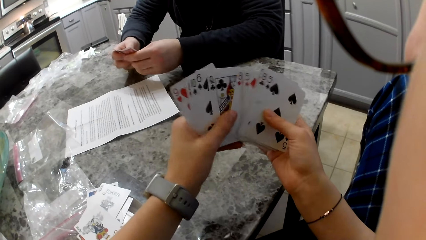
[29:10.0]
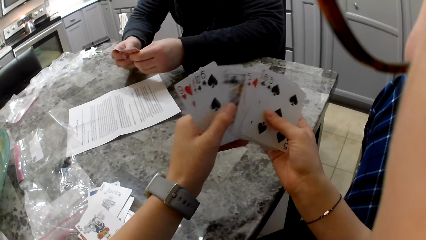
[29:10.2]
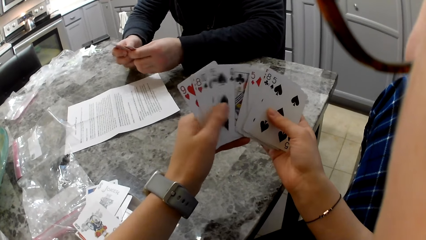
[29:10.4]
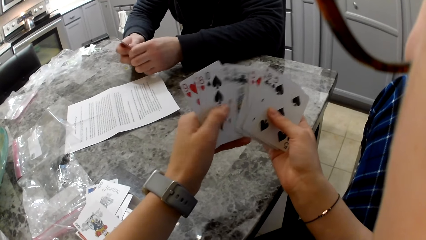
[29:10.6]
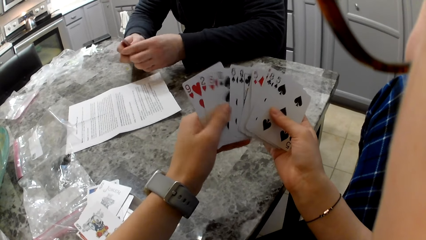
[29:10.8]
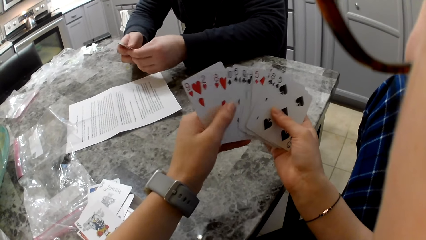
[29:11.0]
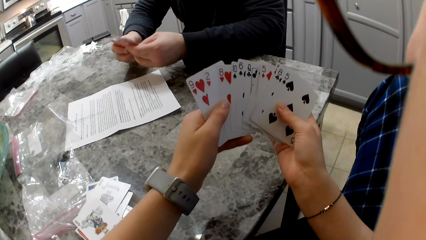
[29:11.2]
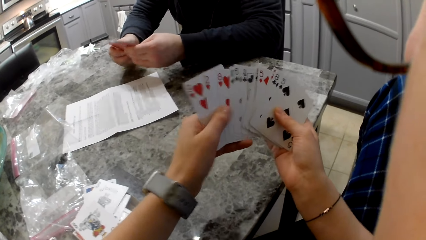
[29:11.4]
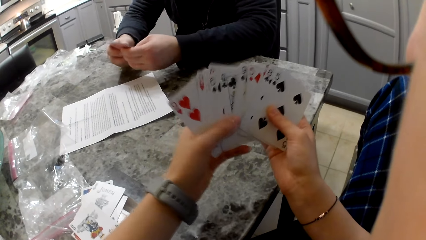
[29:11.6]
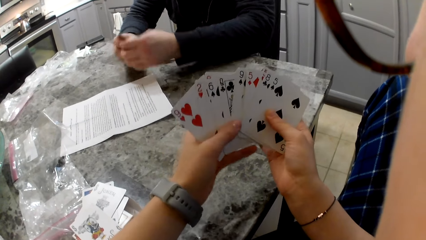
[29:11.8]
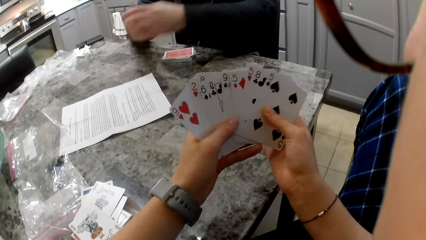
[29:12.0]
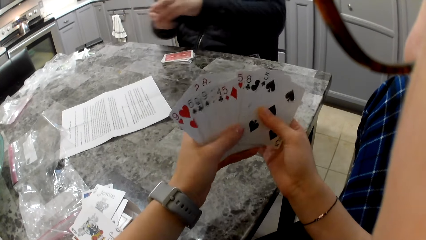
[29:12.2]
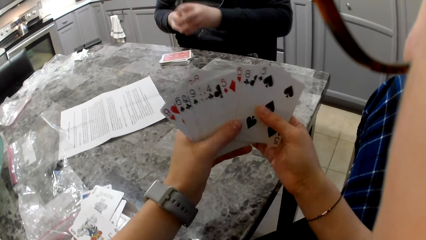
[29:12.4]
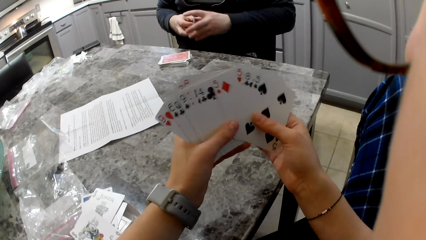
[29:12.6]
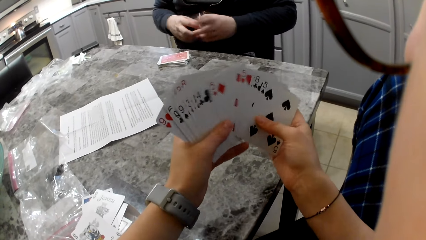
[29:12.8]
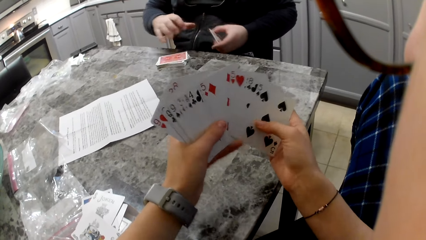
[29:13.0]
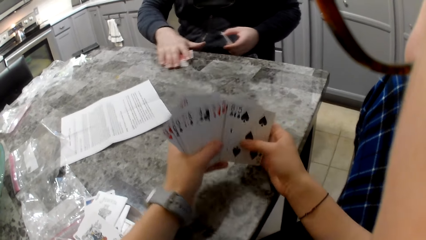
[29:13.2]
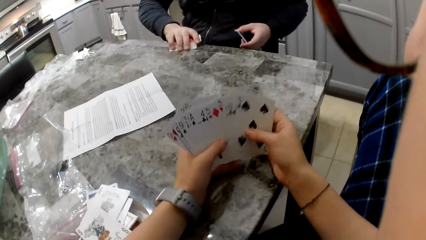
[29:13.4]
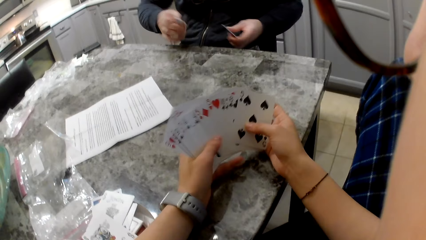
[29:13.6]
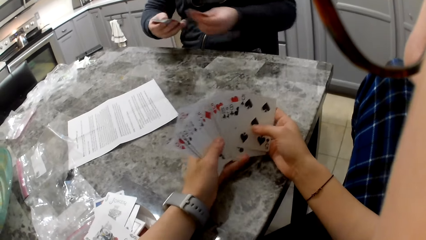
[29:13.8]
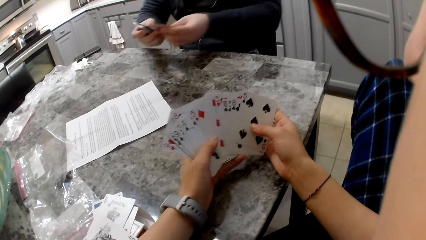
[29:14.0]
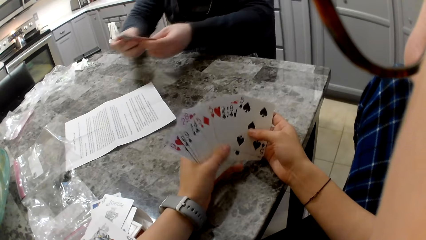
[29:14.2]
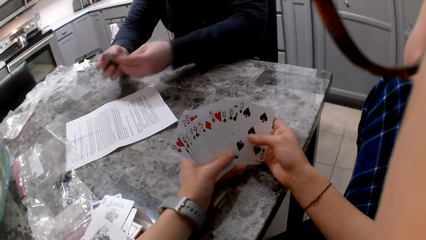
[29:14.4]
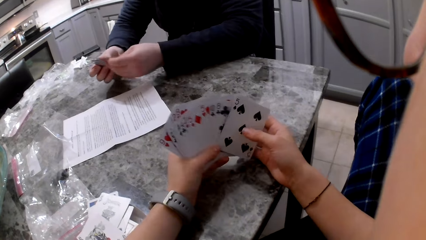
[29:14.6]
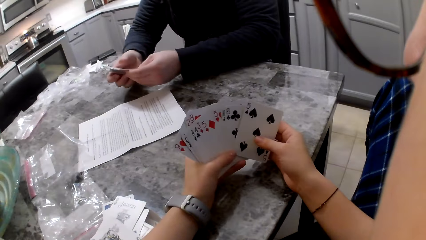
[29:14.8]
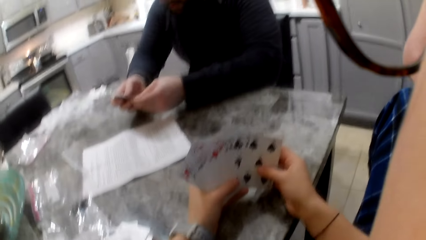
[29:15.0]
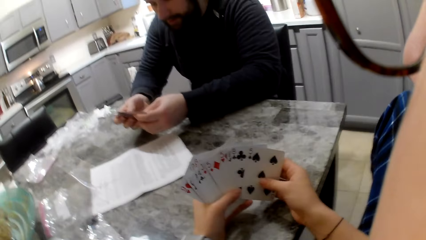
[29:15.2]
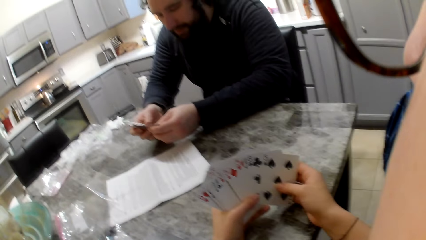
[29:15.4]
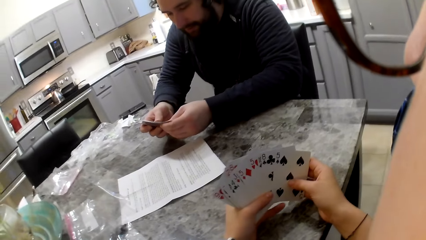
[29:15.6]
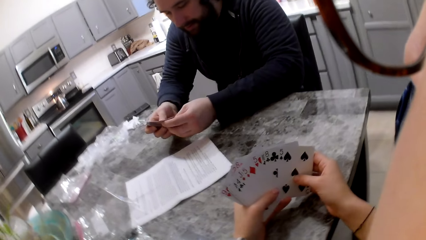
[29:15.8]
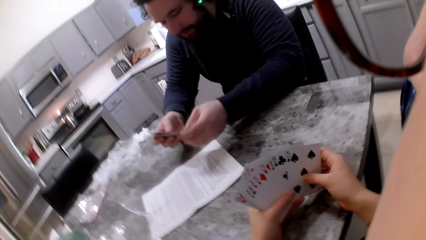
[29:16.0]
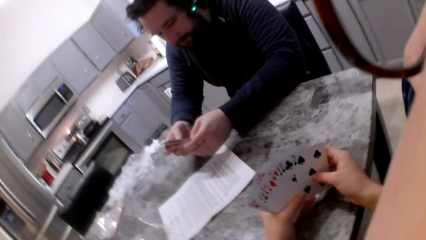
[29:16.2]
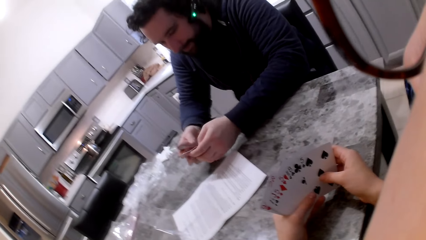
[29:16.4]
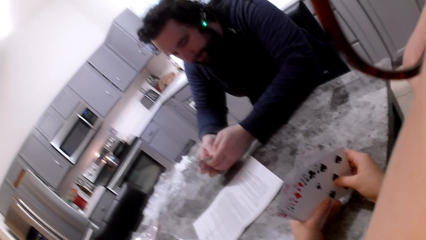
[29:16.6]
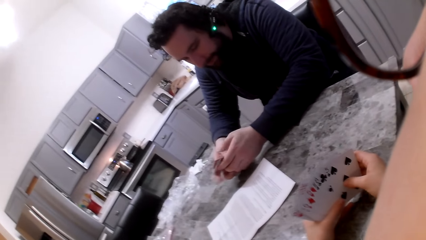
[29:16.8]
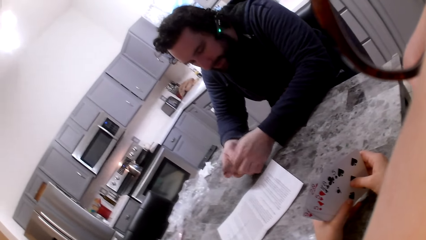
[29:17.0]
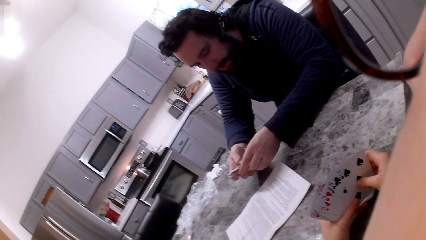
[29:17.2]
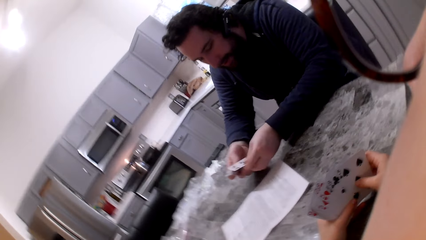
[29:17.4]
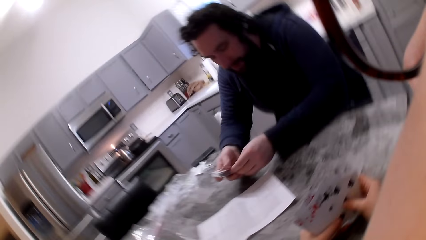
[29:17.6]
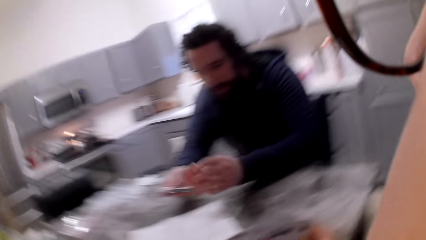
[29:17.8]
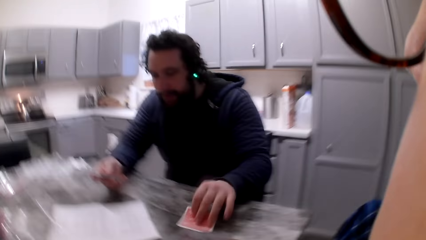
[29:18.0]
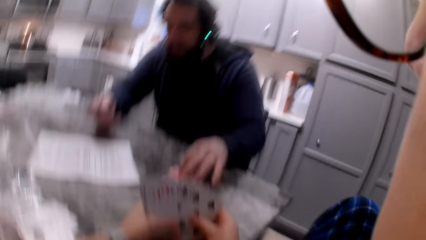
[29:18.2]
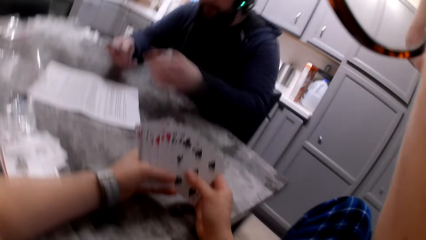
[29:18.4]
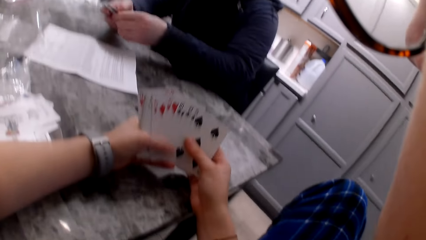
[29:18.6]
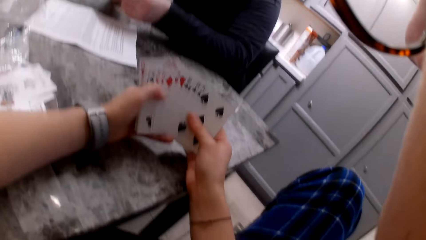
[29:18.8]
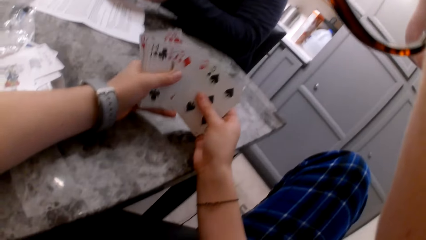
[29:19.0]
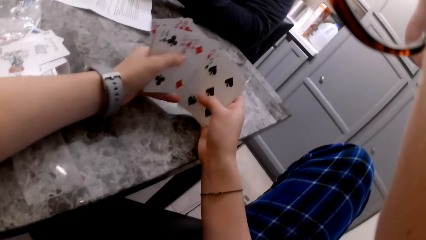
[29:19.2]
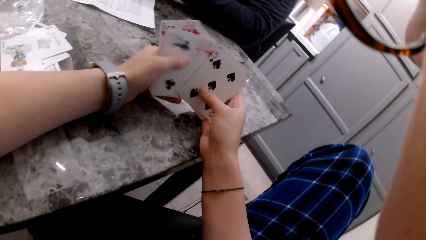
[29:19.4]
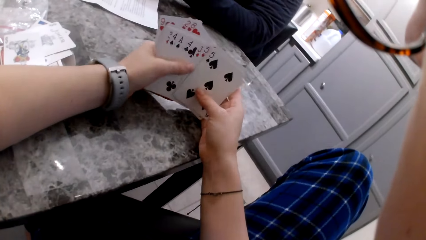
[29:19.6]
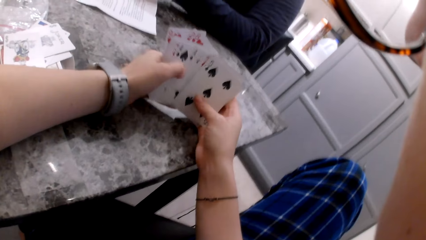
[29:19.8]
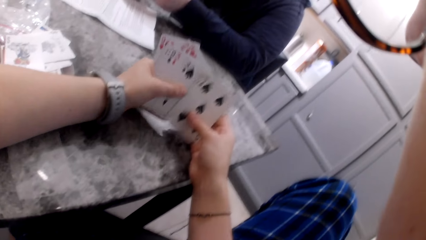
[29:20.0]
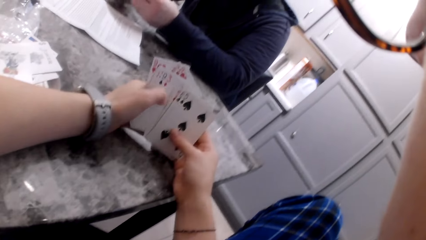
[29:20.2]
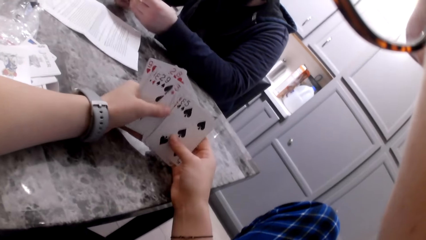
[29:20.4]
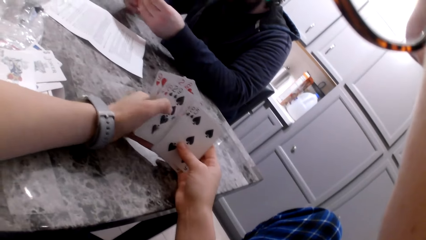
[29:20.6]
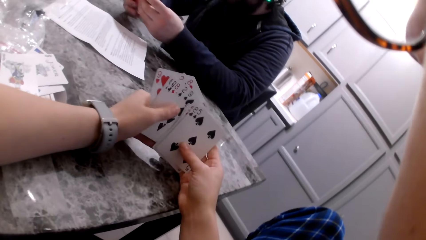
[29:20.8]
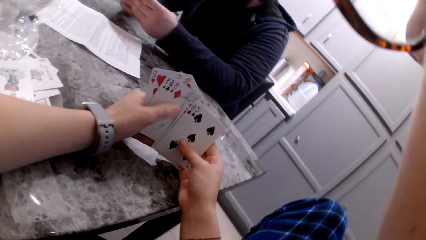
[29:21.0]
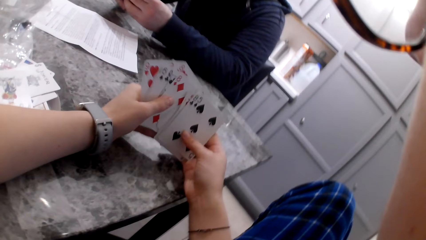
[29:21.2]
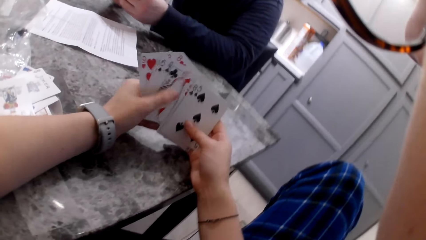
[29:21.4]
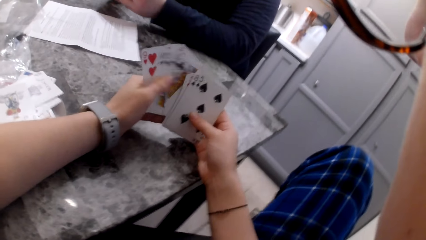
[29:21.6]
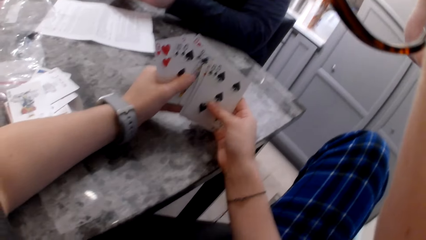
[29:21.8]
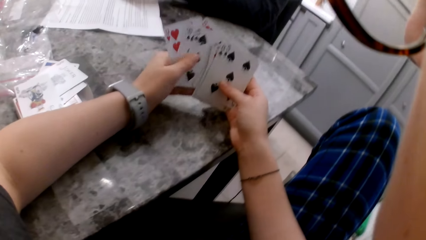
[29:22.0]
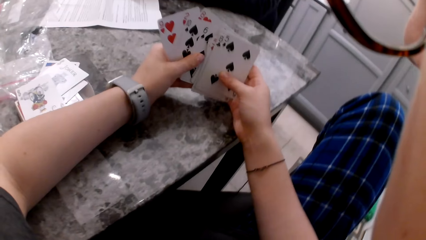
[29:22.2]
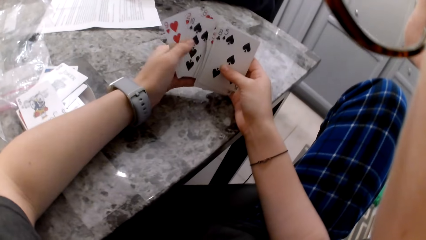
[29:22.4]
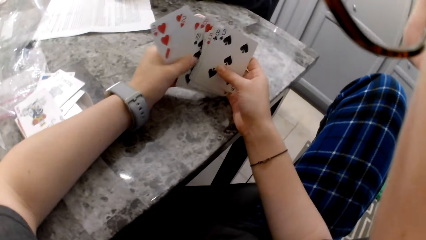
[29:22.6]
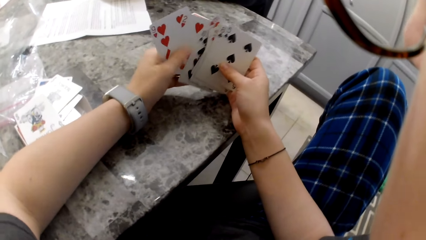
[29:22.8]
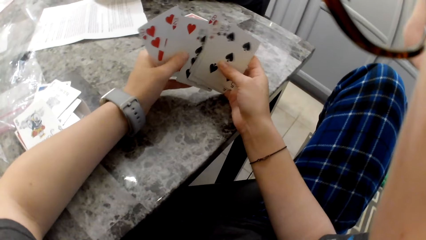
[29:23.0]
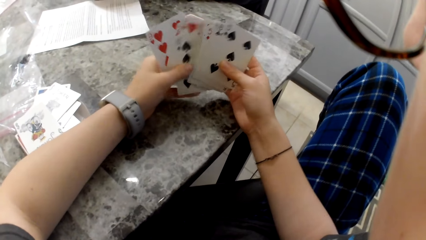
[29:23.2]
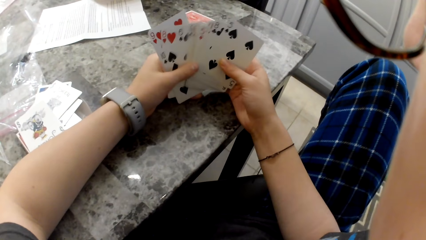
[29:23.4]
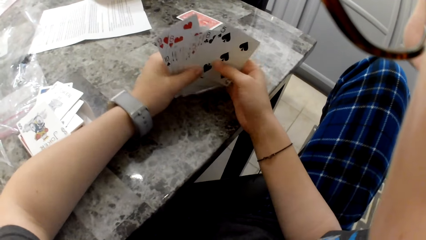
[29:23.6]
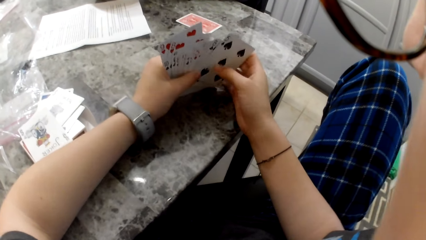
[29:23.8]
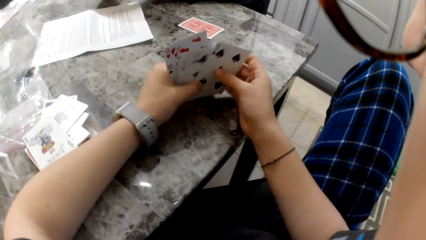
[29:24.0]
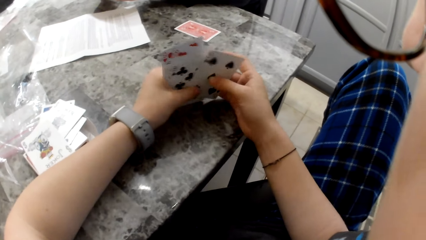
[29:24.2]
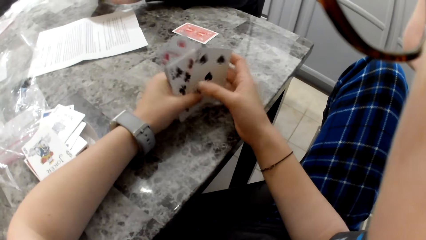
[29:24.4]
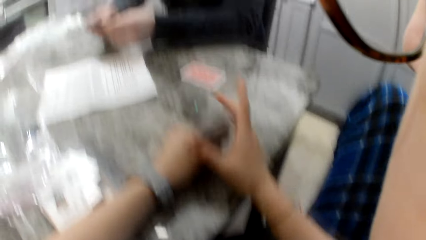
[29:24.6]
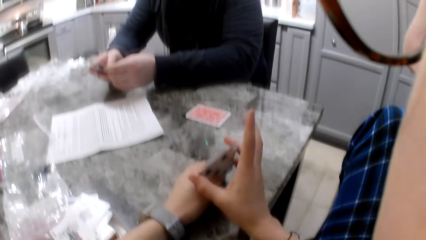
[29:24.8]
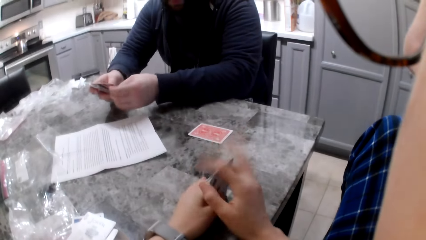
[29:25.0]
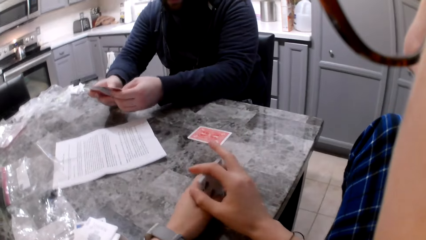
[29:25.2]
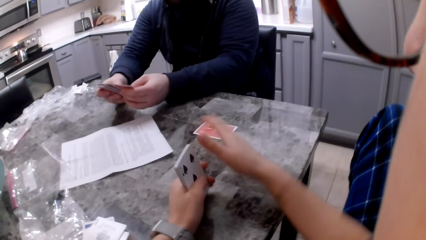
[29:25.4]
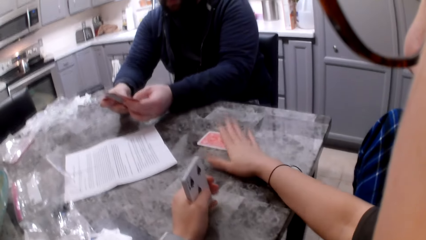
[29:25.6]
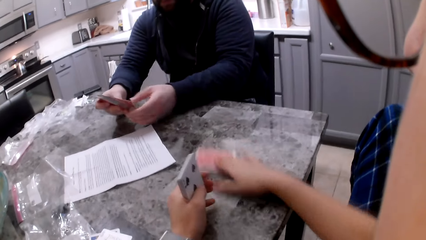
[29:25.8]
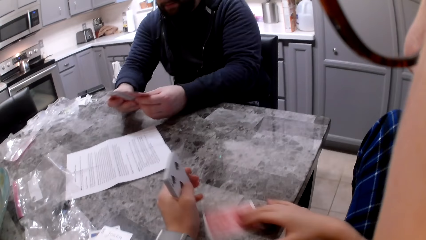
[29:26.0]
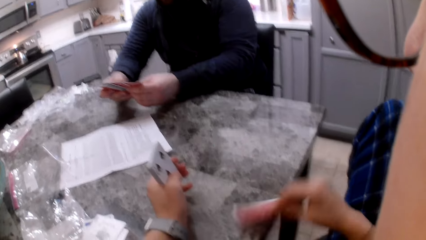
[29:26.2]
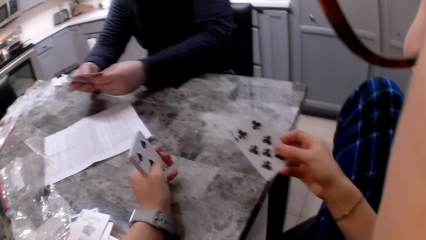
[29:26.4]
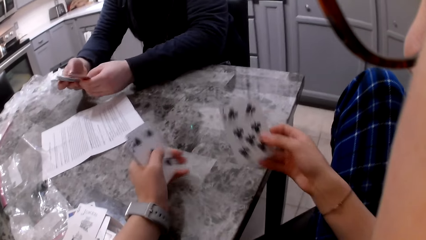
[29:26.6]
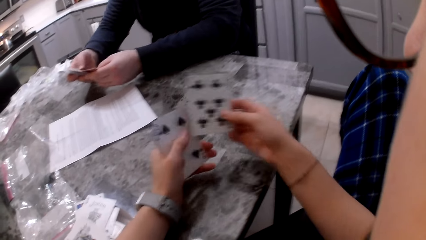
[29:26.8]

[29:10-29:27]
The man shifts the cards to his left hand and picks the other cards on the counter with his left hand. The camera wearer shuffles the cards in her hands. The man shuffles both cards together in his hands, picks a card with his left hand, drops his cards on the counter and shuffles his cards in his hands. The camera wearer shuffles the cards in her hands. She aligns the cards on the table. The man shuffles the cards in his hands. The camera wearer picks a card from the table with her left hand.
